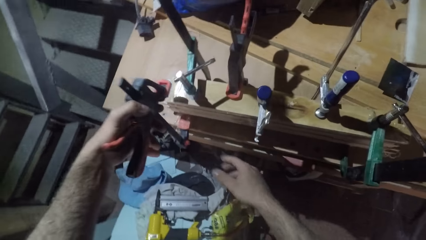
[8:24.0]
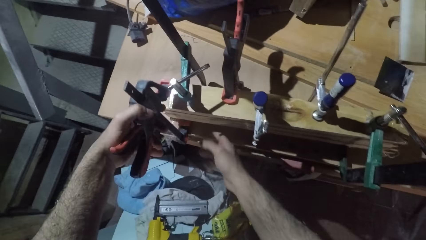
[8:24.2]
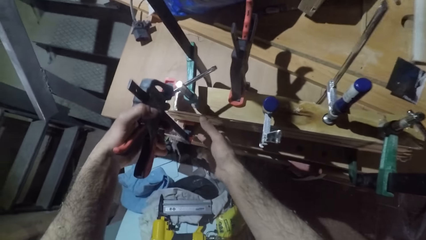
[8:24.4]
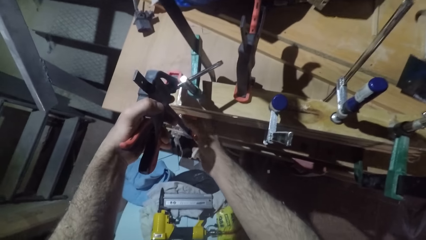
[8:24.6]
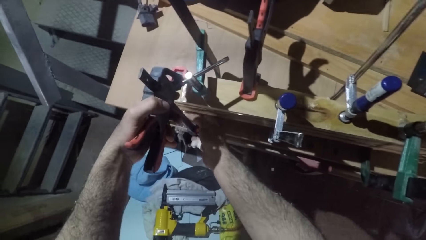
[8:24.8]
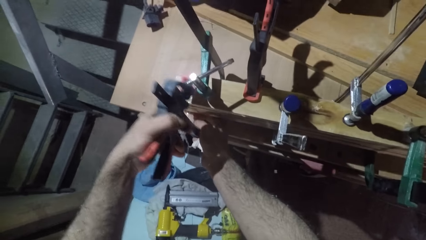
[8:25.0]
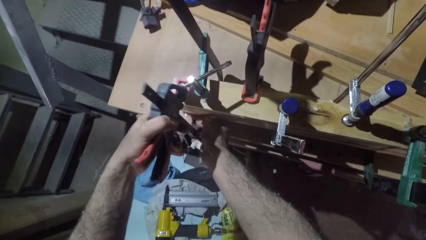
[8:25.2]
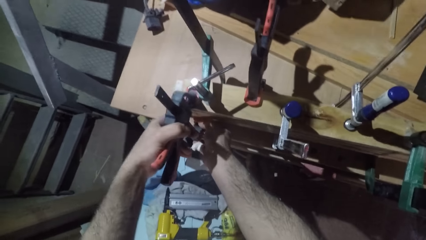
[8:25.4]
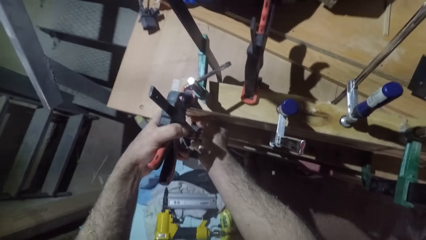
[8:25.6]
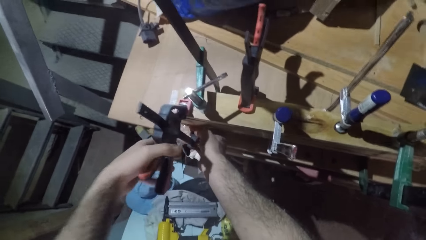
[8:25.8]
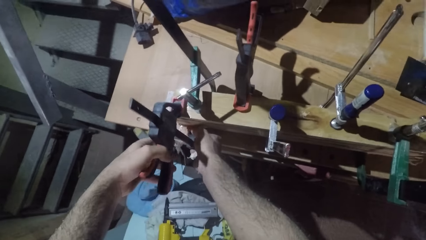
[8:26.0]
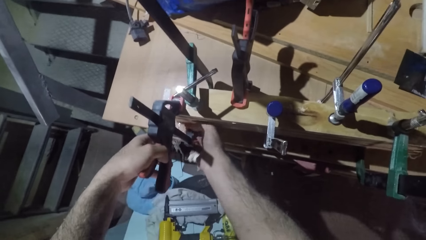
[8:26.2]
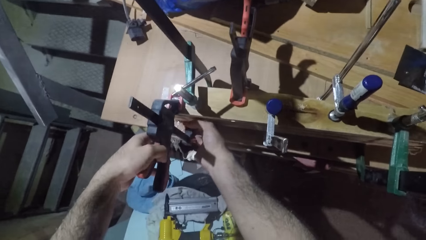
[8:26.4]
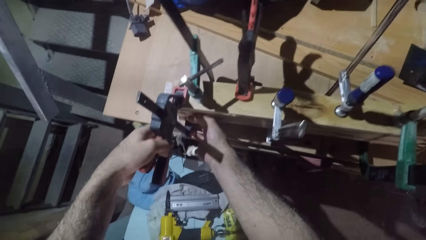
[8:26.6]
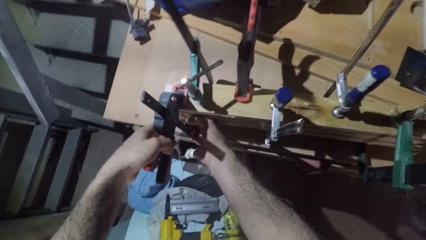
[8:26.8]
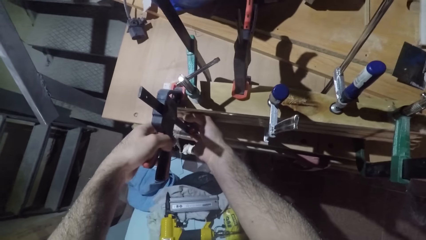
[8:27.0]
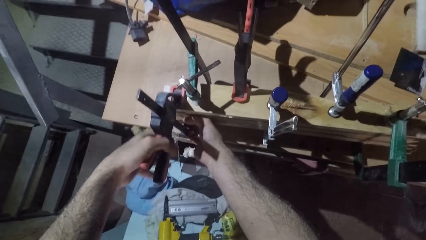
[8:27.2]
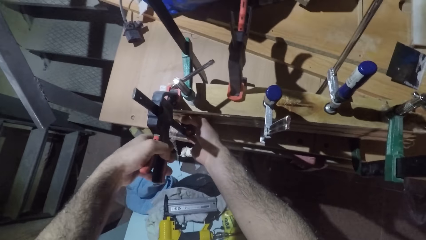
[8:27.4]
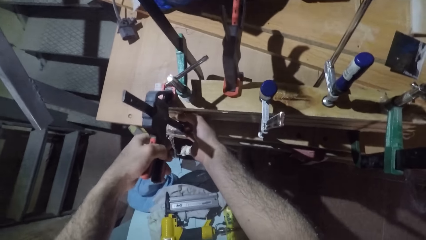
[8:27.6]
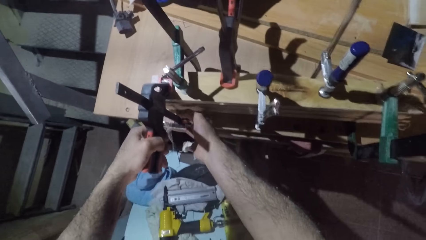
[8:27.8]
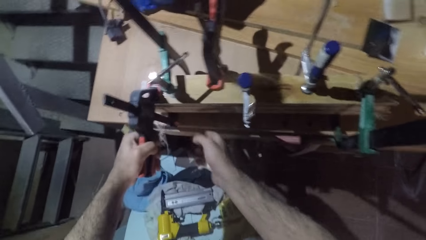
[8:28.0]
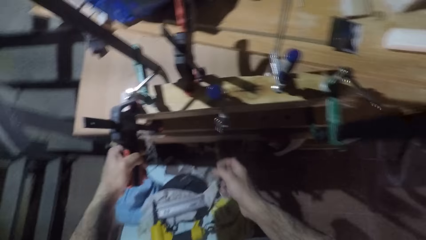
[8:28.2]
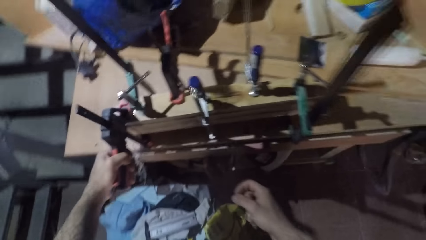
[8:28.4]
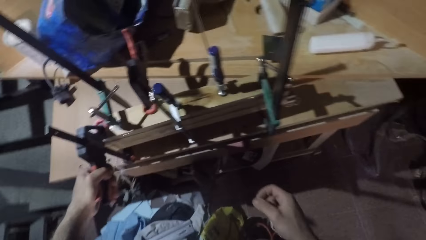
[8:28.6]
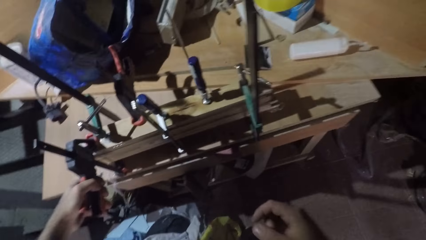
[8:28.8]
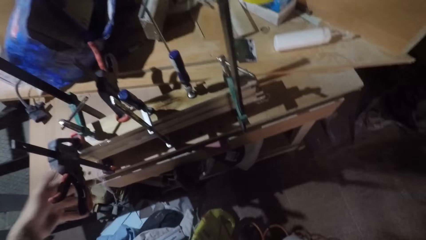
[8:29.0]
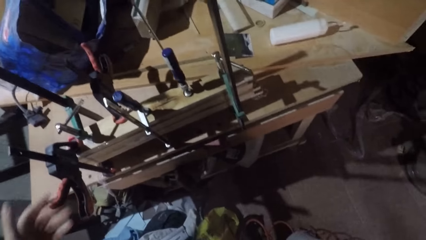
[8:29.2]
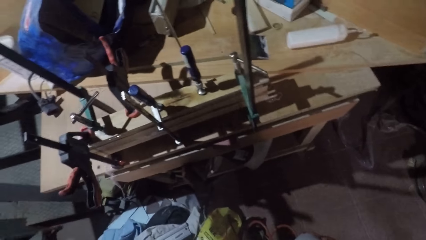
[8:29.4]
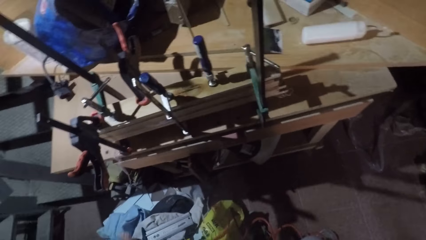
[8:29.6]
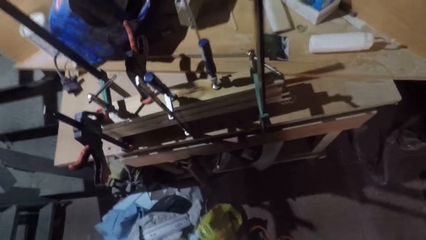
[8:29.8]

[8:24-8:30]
The camera wearer puts the clamp on the wood.
